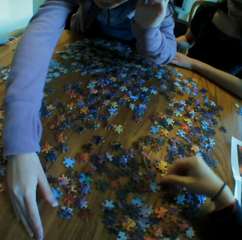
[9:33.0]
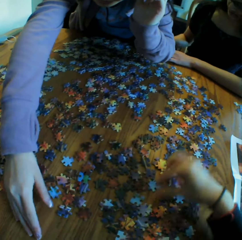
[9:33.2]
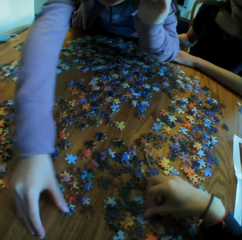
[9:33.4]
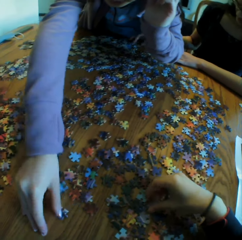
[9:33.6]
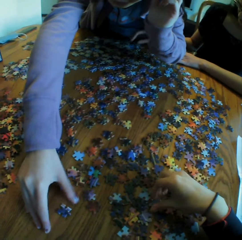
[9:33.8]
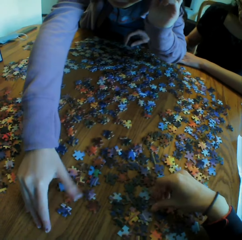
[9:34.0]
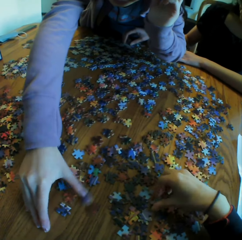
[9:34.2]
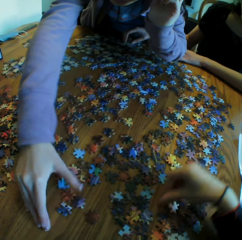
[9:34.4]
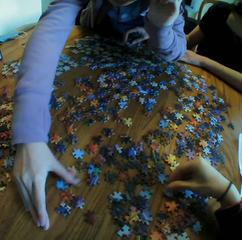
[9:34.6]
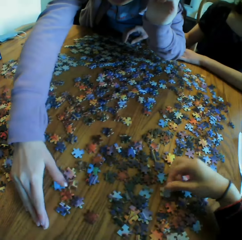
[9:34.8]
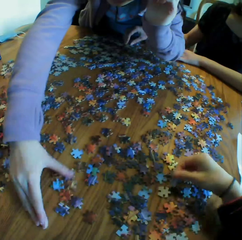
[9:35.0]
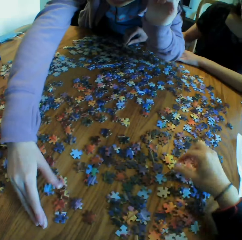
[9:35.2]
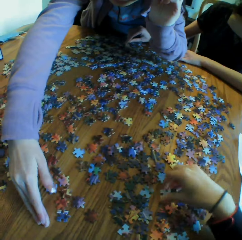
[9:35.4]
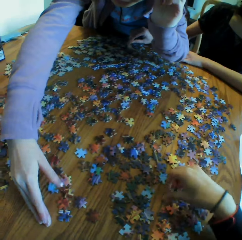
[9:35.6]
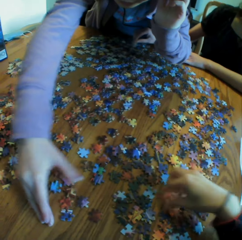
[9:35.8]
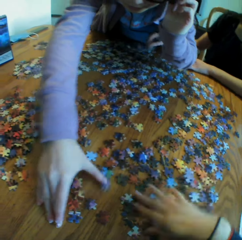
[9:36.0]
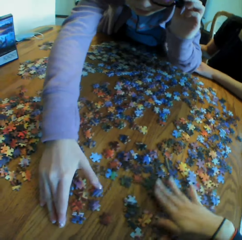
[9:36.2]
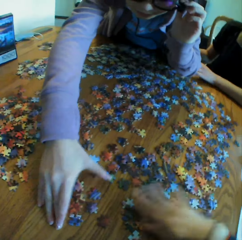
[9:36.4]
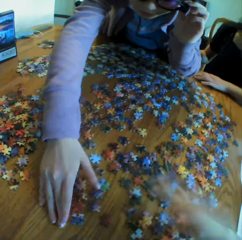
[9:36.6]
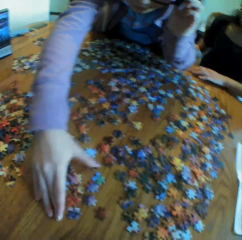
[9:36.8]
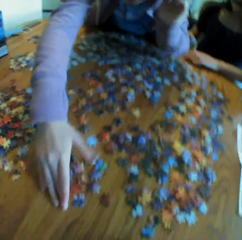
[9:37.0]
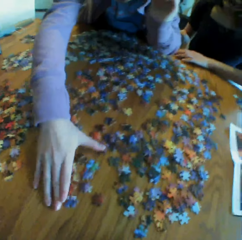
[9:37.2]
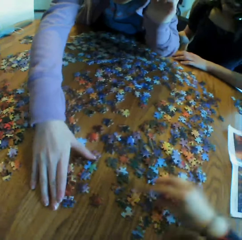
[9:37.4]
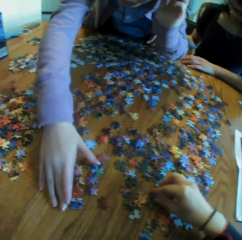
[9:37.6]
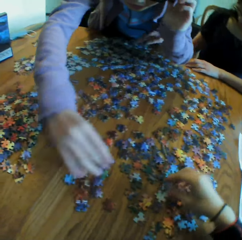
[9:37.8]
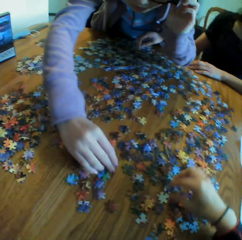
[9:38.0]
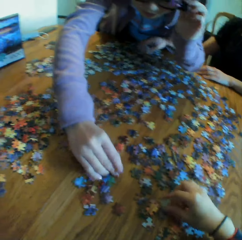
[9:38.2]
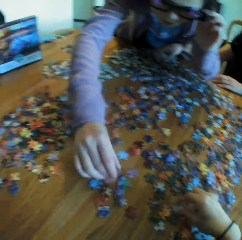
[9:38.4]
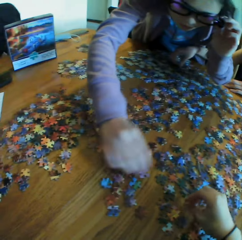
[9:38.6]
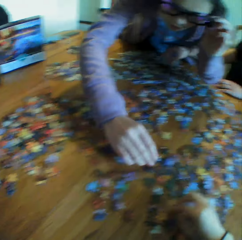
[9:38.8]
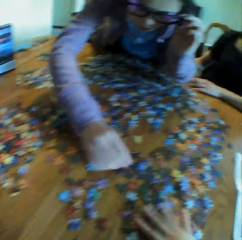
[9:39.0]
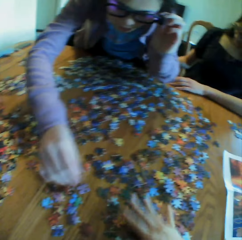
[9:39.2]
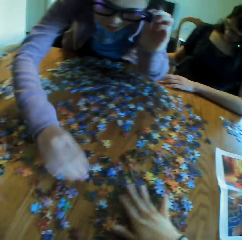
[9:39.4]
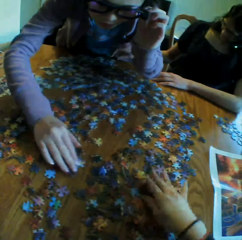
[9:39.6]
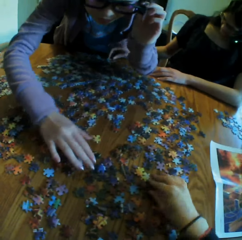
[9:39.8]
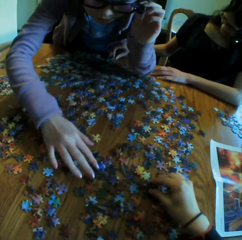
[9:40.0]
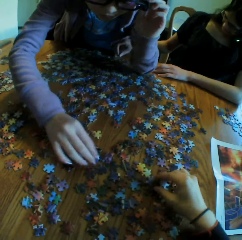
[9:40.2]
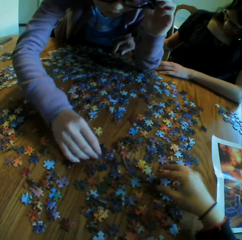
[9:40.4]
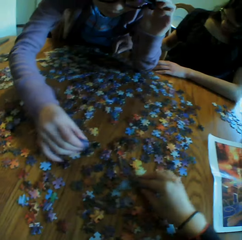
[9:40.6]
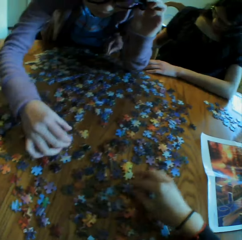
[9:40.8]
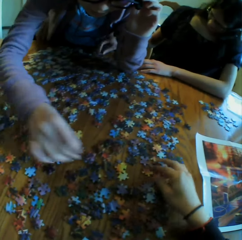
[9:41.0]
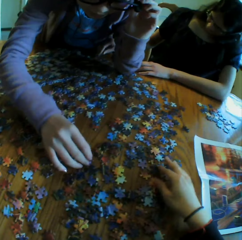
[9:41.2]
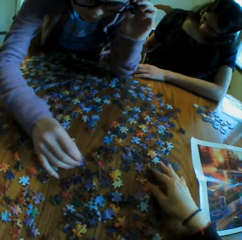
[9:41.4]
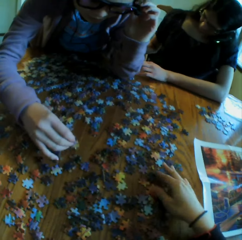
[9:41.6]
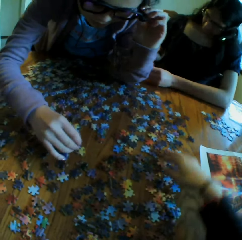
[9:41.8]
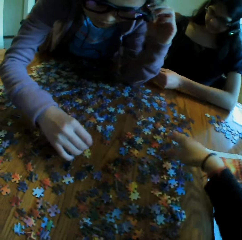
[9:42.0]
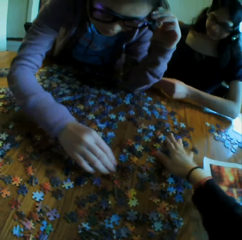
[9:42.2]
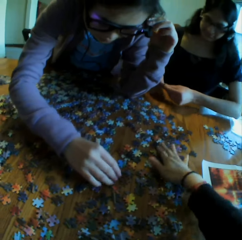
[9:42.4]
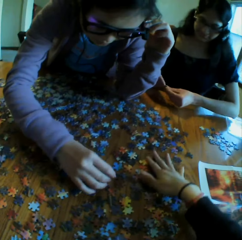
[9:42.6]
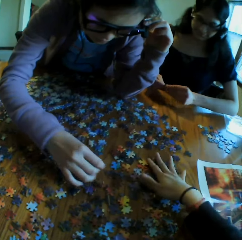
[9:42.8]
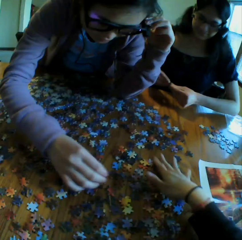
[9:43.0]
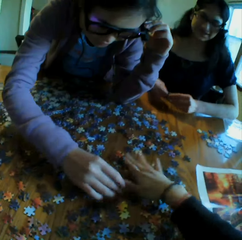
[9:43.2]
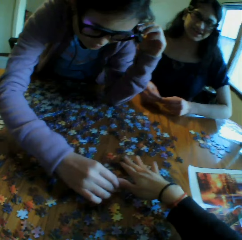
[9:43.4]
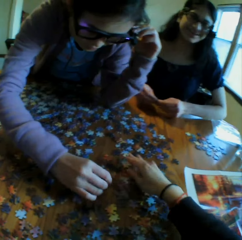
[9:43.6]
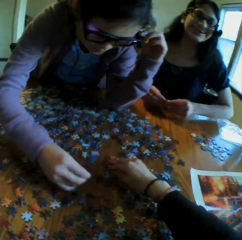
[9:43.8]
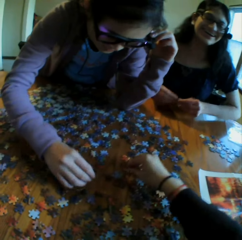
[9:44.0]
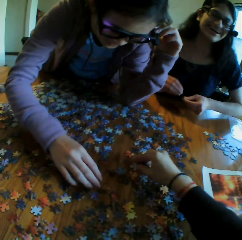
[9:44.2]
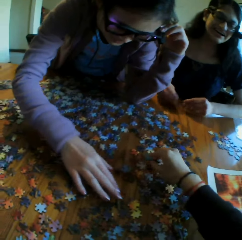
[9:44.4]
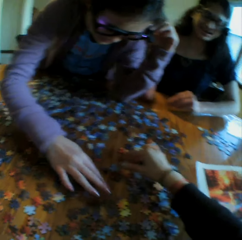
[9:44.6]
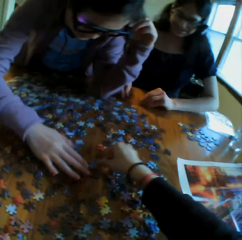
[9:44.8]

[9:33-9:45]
The camera wearer spreads the puzzles on the table. They move the right hand. They touch the puzzles on the table. They converse to the colleagues. They spread the puzzles on the table.

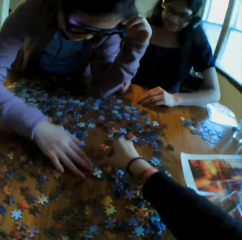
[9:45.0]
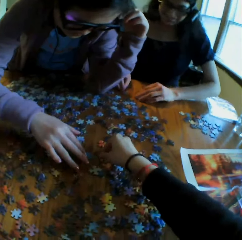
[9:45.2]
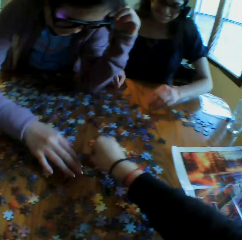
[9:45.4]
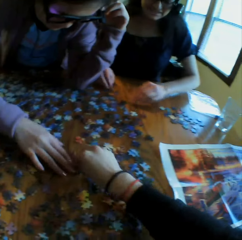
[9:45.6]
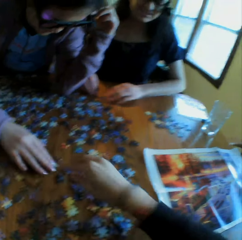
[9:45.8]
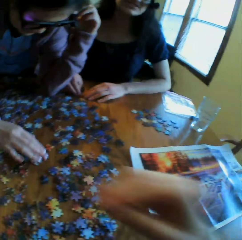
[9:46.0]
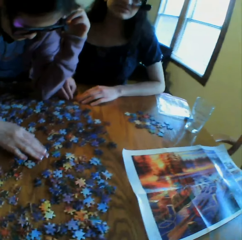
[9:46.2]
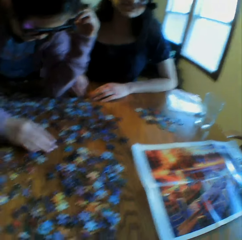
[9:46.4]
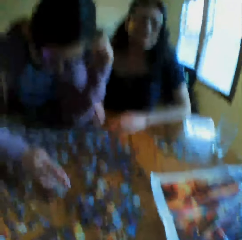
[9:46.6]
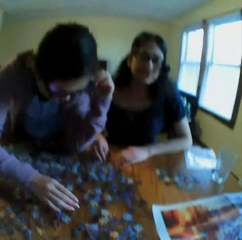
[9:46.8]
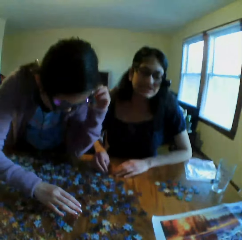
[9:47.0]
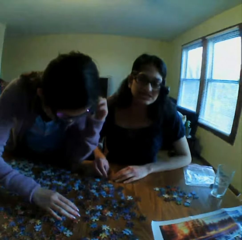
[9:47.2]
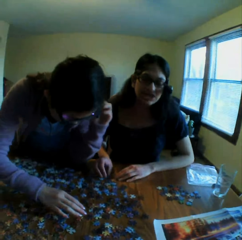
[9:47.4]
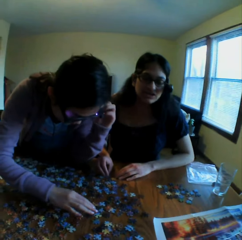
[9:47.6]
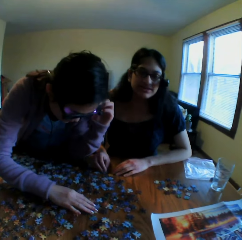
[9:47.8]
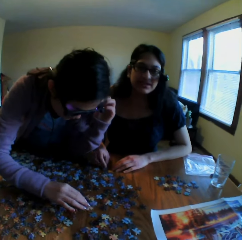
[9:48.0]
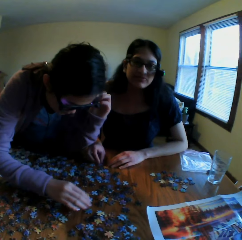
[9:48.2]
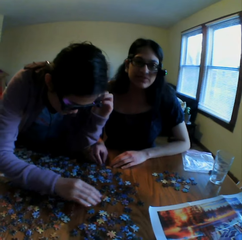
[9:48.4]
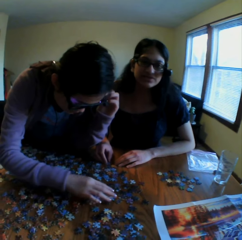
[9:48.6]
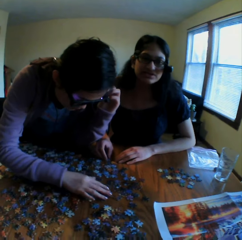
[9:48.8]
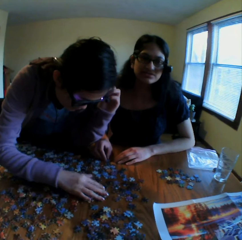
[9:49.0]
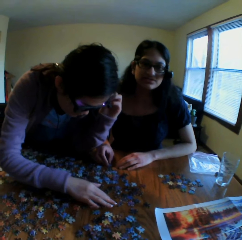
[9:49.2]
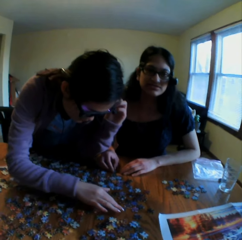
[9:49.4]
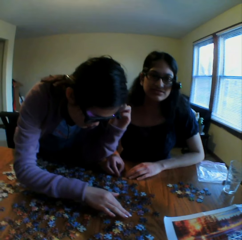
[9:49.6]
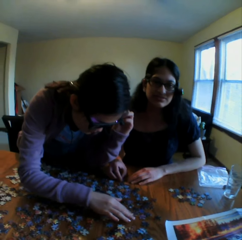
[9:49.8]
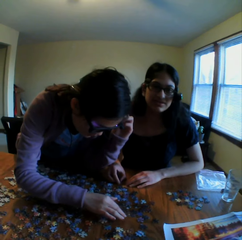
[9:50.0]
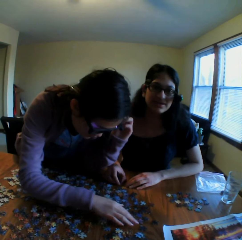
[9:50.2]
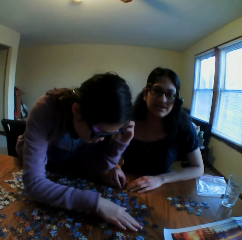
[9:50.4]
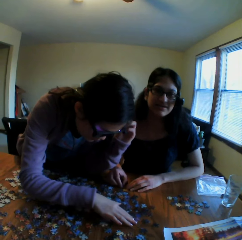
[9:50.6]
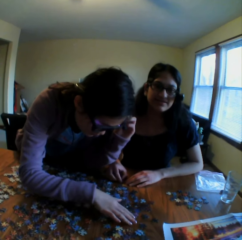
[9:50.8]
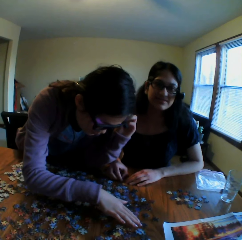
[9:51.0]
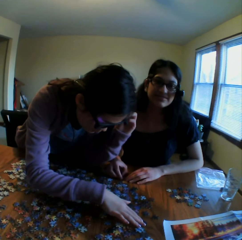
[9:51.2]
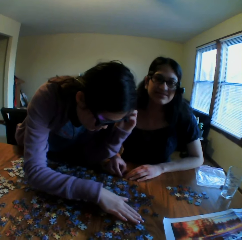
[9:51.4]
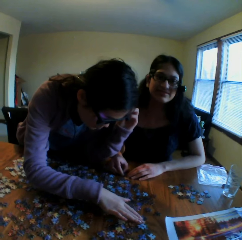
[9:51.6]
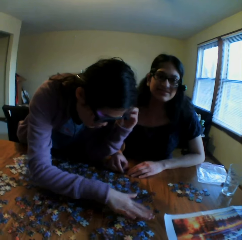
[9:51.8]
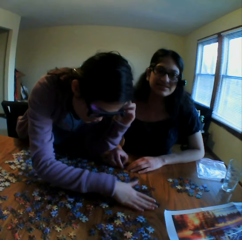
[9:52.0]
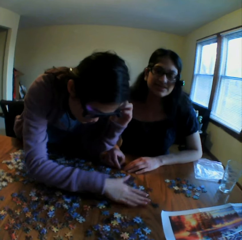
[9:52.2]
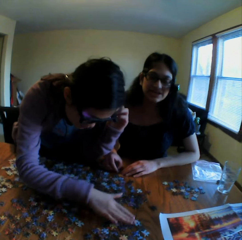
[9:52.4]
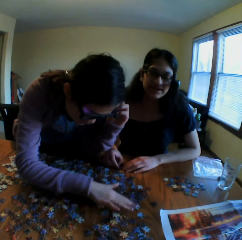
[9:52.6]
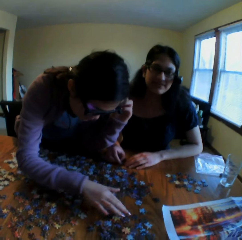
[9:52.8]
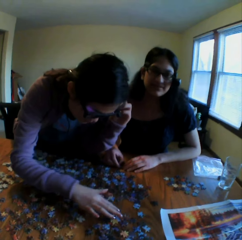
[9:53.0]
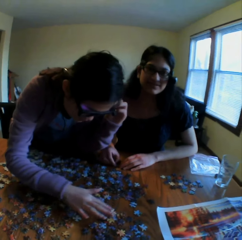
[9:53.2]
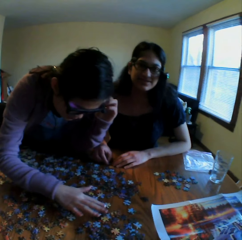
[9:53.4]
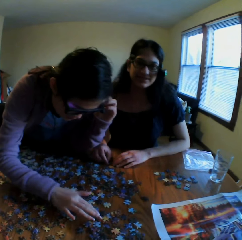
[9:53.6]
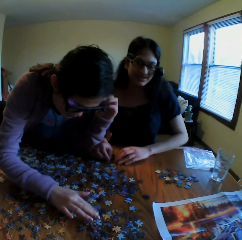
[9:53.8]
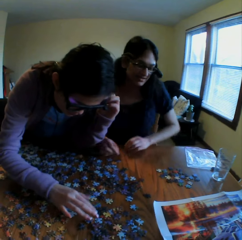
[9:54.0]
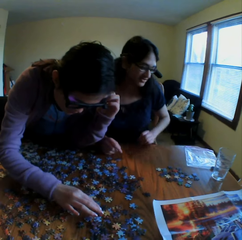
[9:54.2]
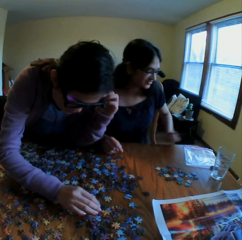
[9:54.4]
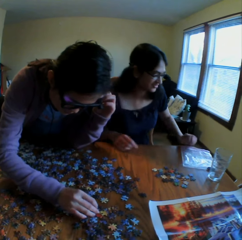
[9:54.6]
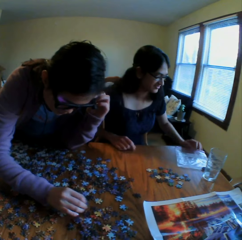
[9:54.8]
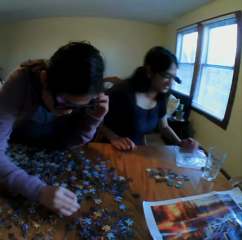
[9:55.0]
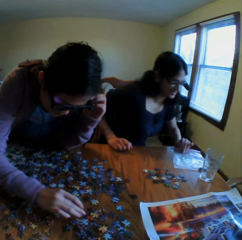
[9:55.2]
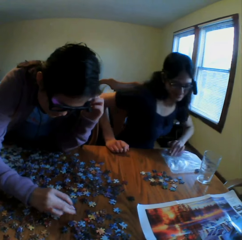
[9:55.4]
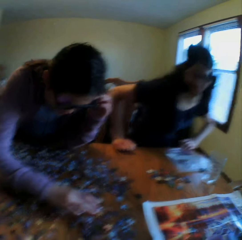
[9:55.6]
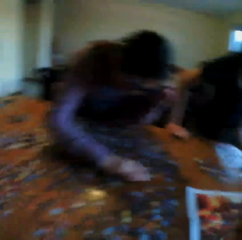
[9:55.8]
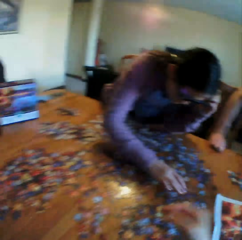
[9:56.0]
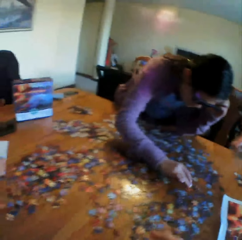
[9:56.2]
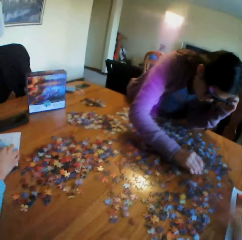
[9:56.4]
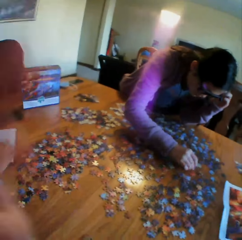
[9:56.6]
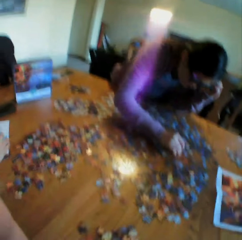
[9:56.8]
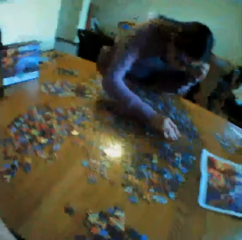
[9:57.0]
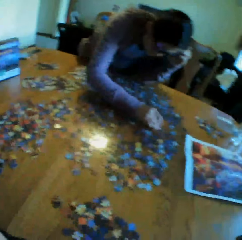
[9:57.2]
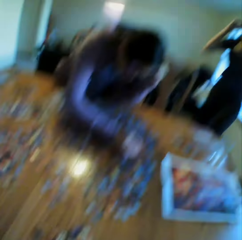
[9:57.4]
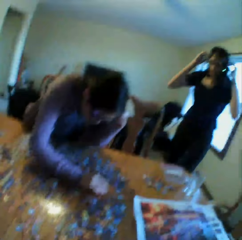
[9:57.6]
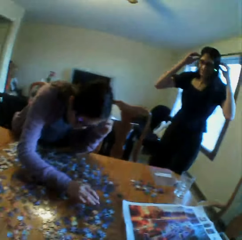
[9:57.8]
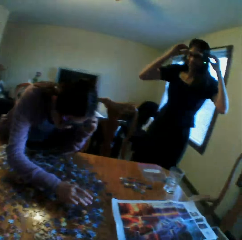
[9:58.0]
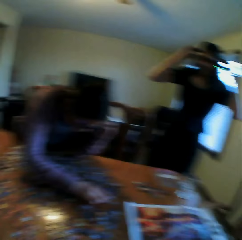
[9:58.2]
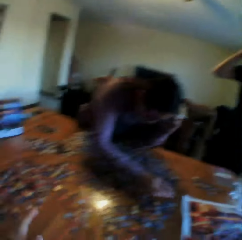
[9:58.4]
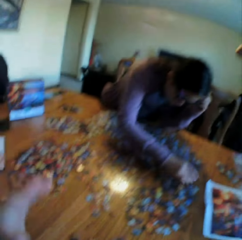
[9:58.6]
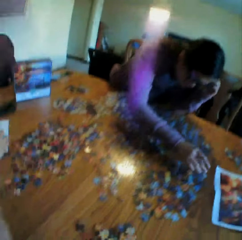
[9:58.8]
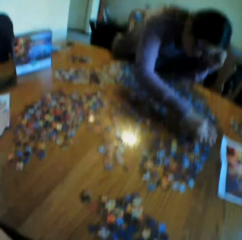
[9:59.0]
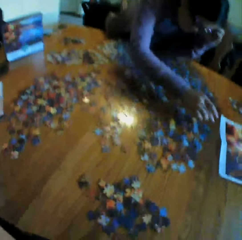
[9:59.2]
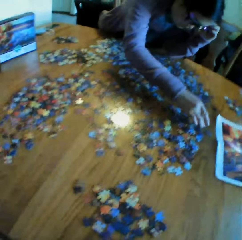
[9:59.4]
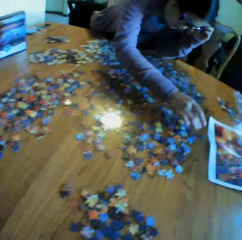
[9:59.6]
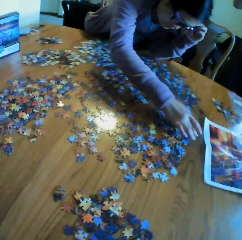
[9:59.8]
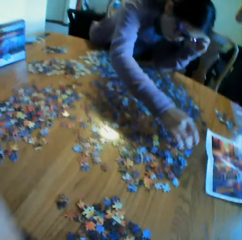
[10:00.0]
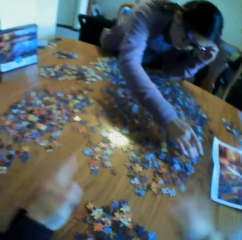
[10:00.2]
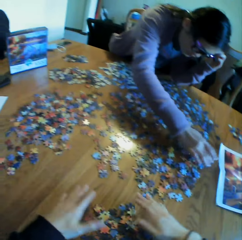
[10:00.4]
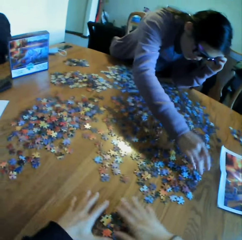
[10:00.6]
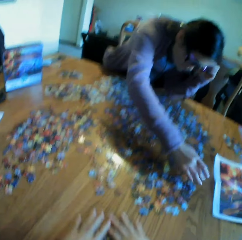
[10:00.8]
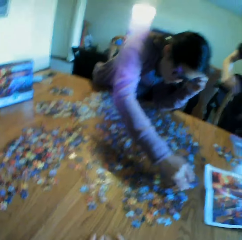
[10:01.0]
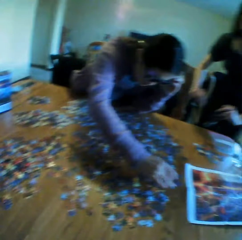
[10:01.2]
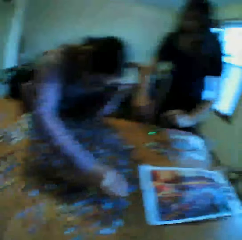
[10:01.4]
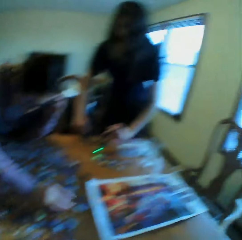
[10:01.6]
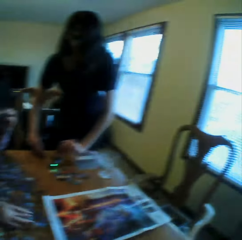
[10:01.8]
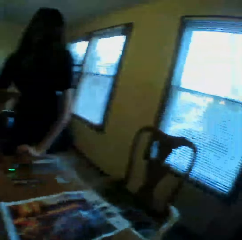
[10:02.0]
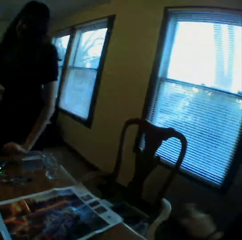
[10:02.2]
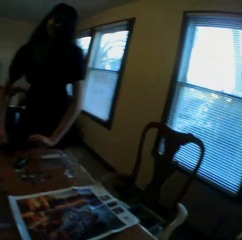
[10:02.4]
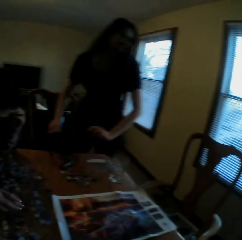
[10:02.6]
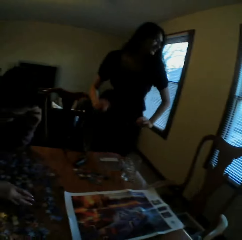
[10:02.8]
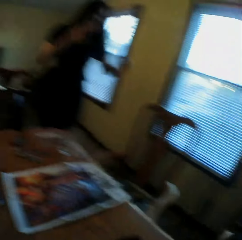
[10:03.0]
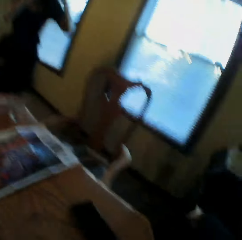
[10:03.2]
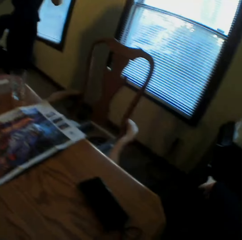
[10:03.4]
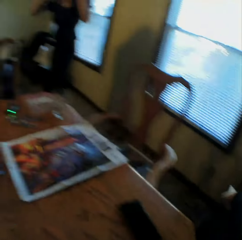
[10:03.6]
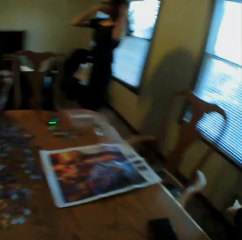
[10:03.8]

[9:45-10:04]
The camera wearer looks at the colleagues. A woman converses to the camera wearer. The camera wearer responds to the woman. They look at the table. They talk and adjust the camera. They look at the woman. They move the hands. They look at another woman. They touch the puzzles on the table. They look around the room.
